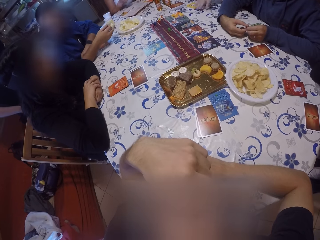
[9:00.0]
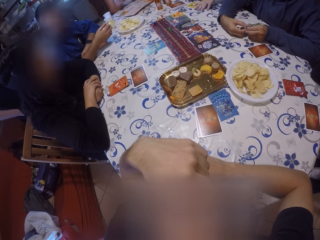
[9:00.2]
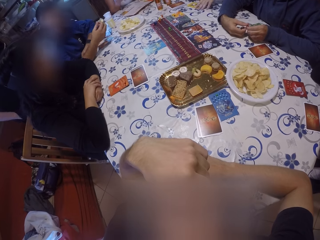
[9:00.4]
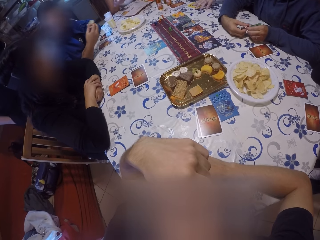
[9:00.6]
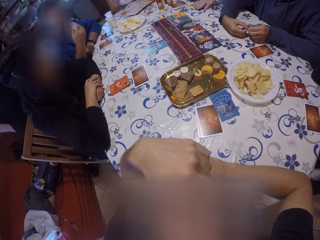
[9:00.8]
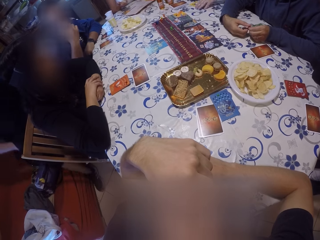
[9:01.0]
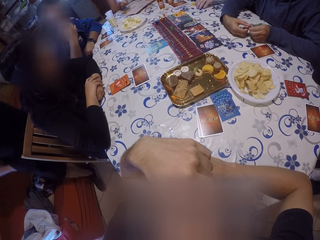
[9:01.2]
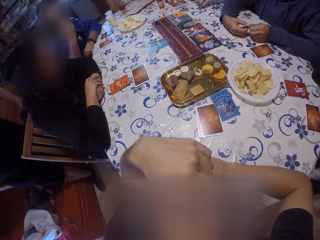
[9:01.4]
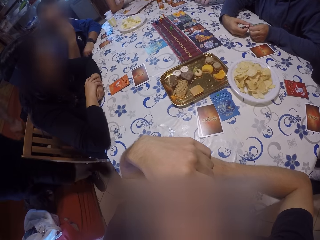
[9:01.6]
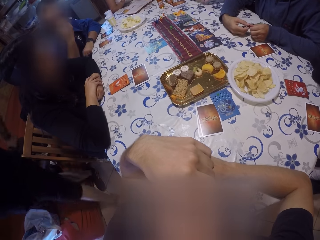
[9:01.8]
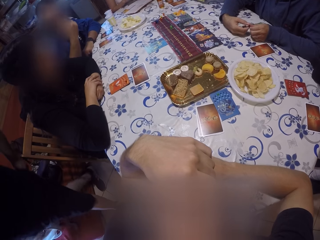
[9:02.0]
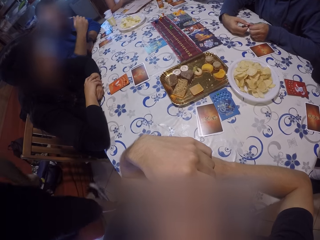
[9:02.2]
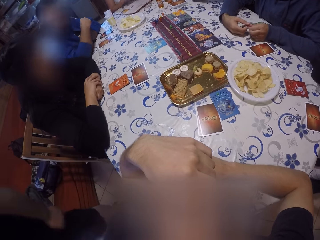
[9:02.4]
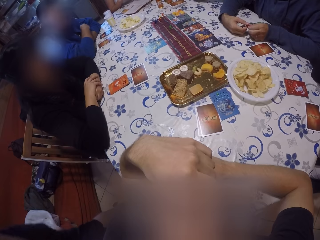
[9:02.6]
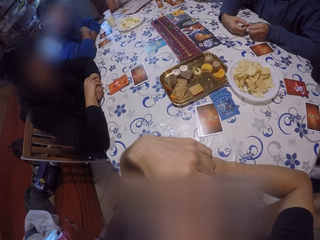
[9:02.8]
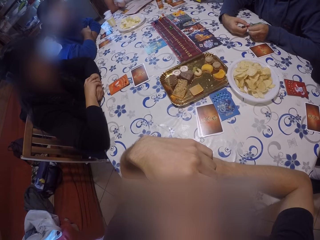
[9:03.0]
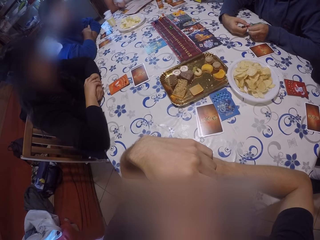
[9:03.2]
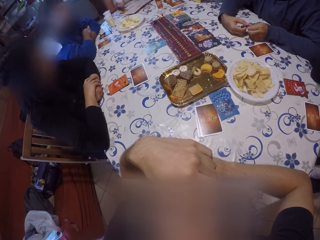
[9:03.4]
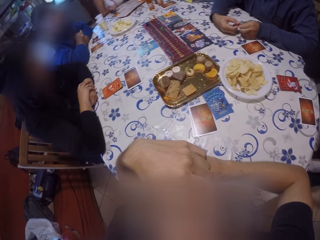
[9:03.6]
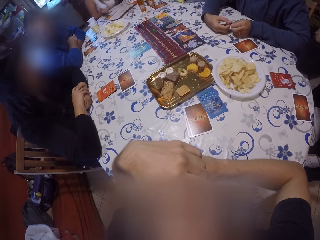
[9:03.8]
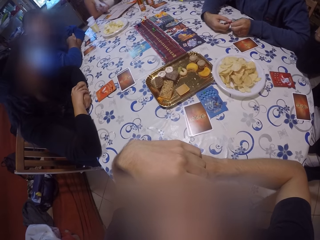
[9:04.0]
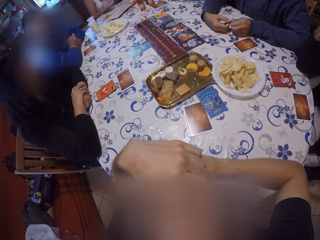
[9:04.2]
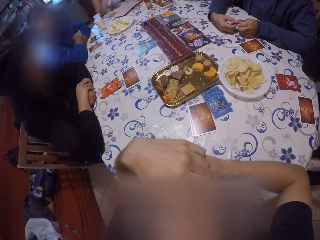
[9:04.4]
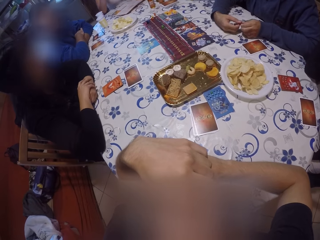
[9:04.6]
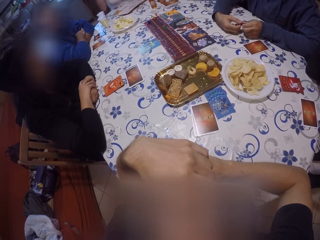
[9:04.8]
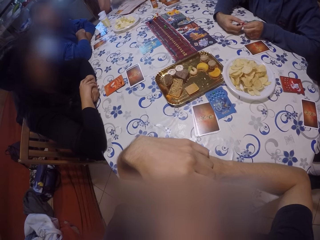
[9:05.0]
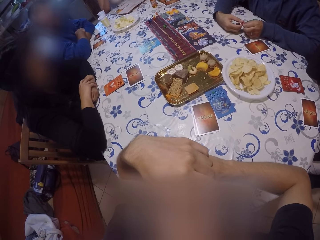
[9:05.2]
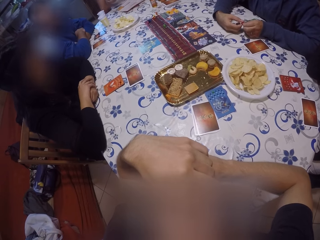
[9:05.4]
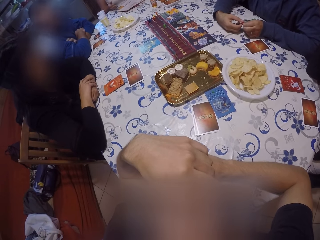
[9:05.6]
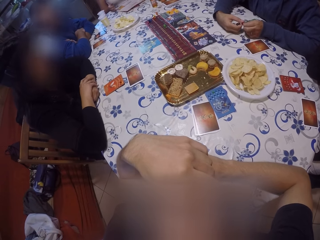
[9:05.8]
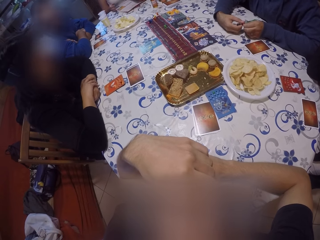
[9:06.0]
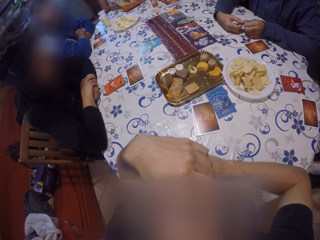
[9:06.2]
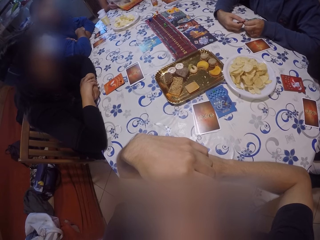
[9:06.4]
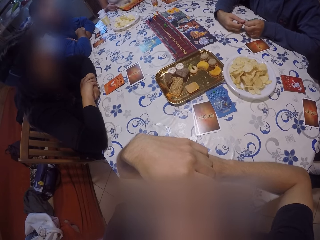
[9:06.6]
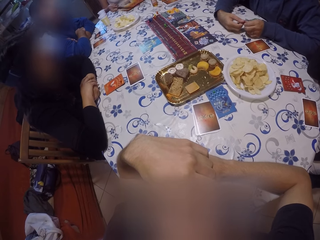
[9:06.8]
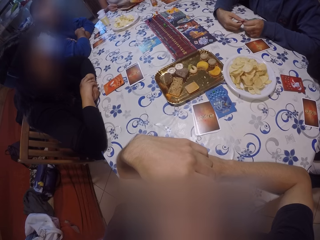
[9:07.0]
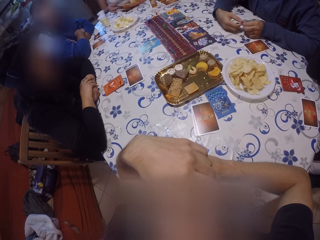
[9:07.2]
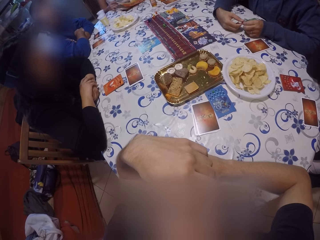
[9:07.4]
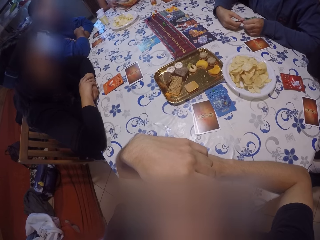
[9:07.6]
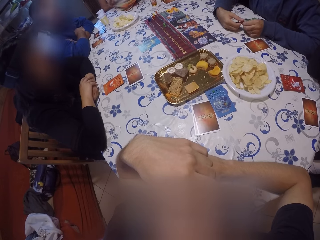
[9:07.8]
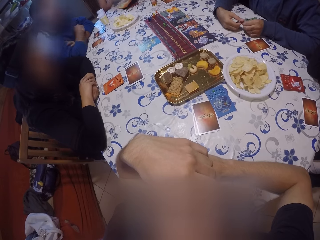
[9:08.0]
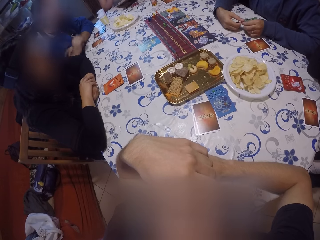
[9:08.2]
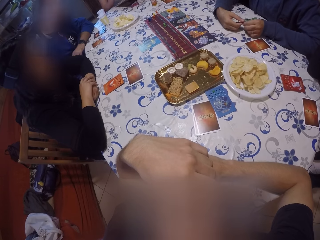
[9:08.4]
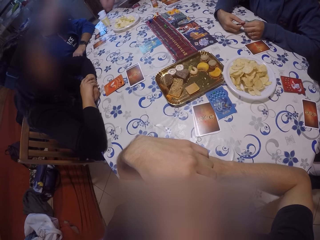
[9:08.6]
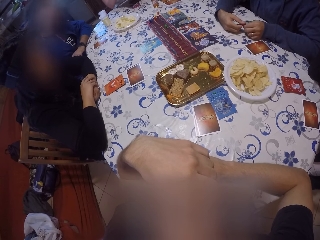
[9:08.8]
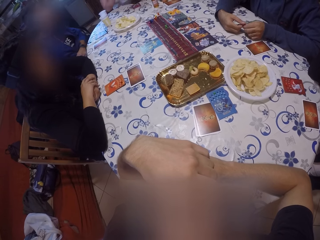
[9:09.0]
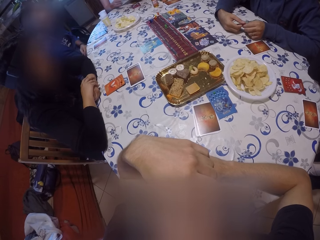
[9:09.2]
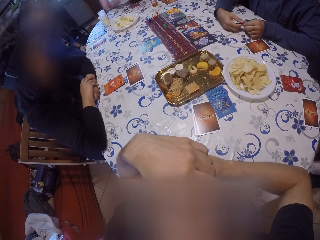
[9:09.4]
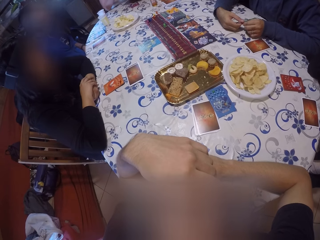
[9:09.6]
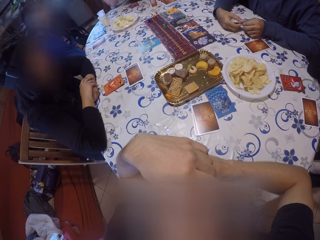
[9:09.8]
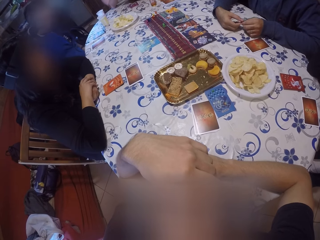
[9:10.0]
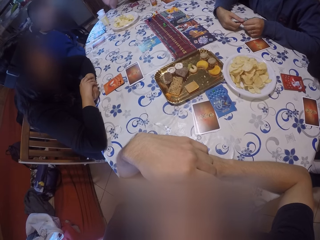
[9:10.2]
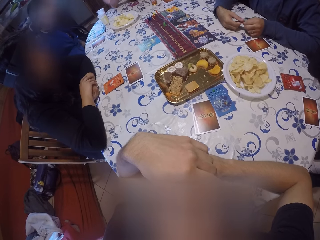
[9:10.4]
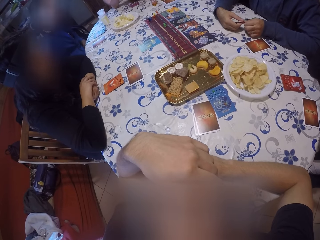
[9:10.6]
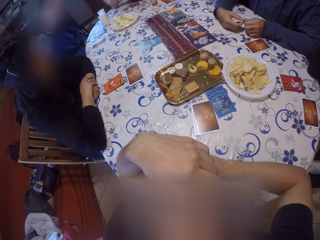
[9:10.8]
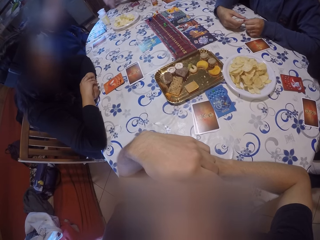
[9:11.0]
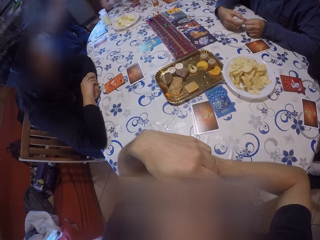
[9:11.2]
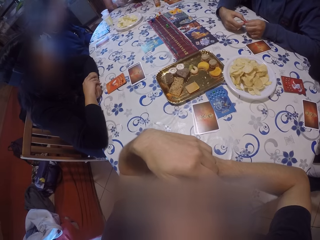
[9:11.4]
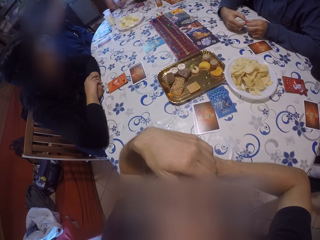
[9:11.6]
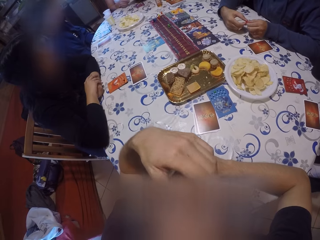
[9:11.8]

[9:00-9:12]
A man eats the chip in his right hand. The camera wearer looks at the card game.

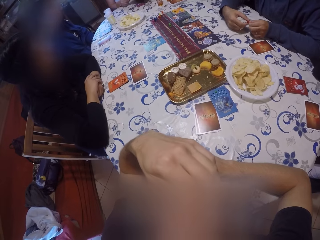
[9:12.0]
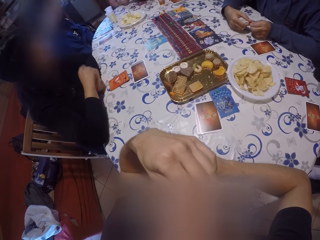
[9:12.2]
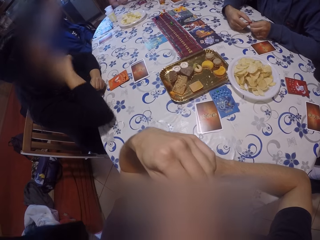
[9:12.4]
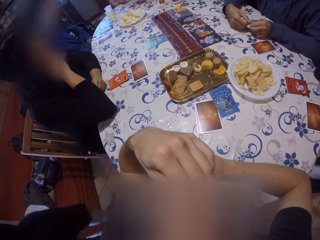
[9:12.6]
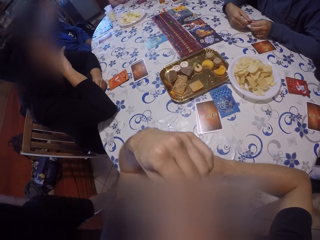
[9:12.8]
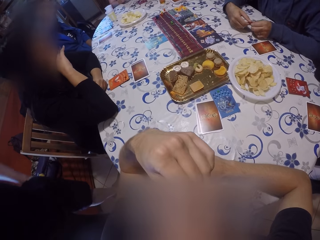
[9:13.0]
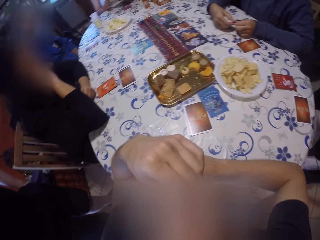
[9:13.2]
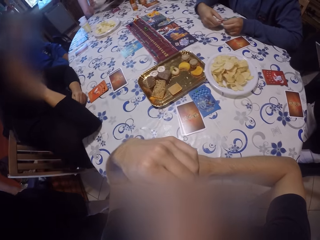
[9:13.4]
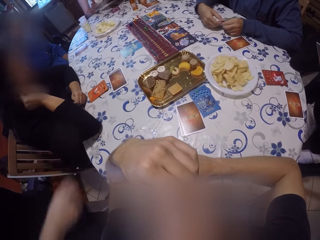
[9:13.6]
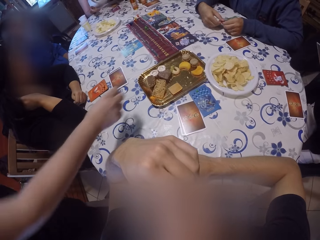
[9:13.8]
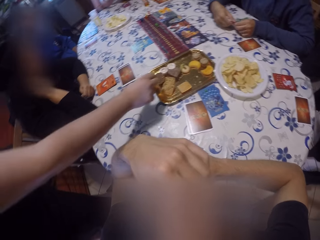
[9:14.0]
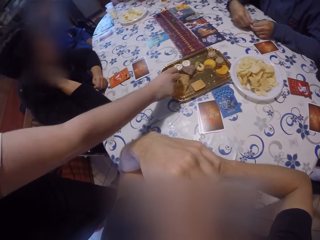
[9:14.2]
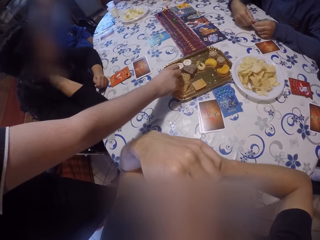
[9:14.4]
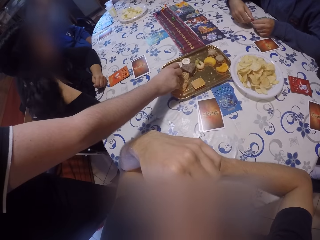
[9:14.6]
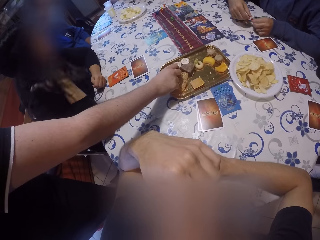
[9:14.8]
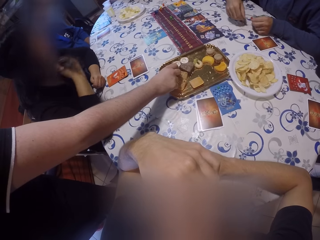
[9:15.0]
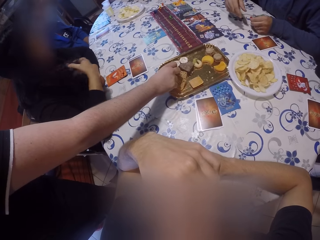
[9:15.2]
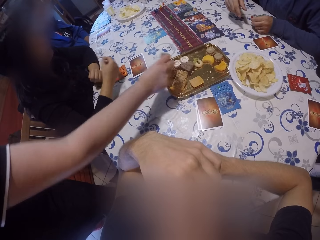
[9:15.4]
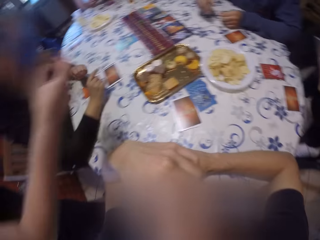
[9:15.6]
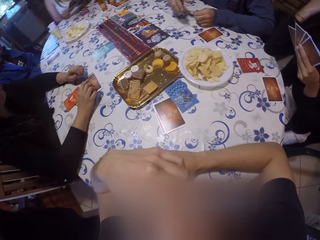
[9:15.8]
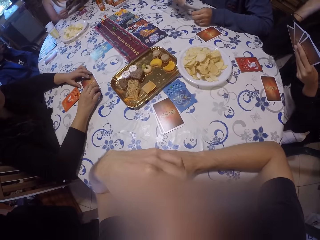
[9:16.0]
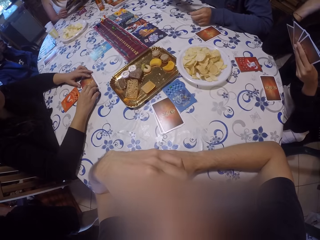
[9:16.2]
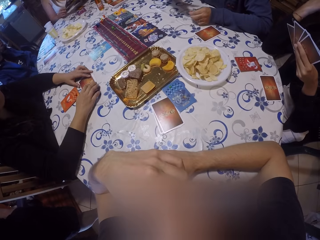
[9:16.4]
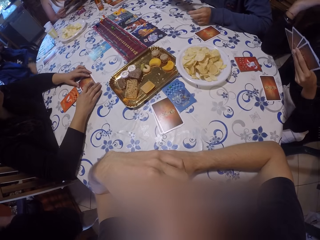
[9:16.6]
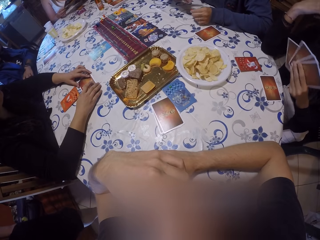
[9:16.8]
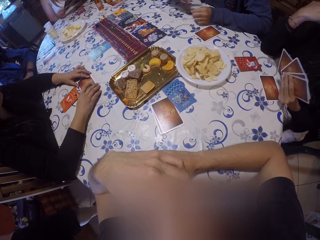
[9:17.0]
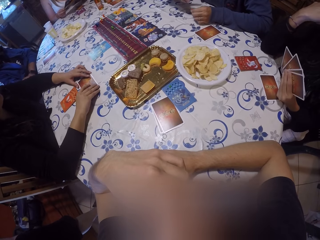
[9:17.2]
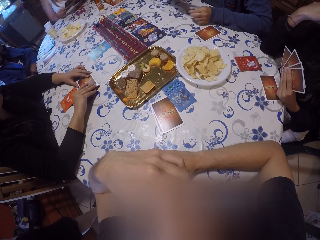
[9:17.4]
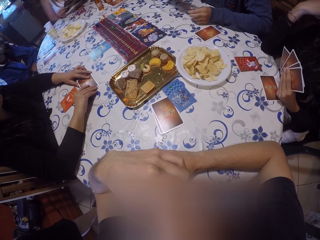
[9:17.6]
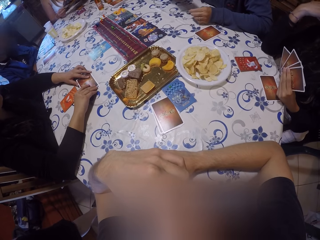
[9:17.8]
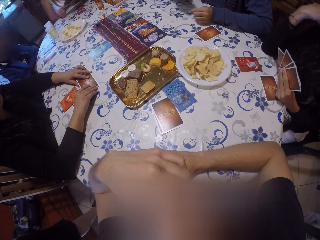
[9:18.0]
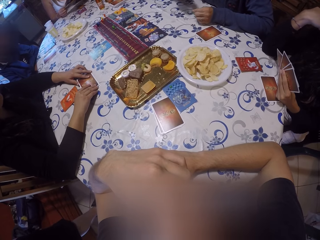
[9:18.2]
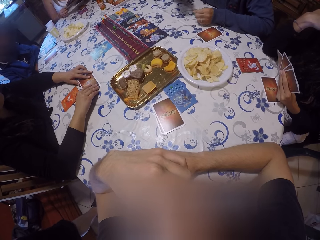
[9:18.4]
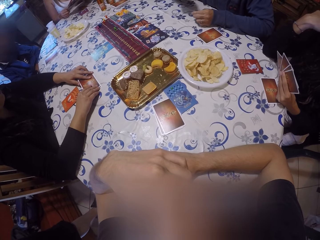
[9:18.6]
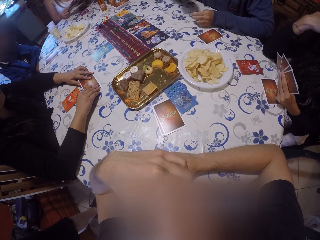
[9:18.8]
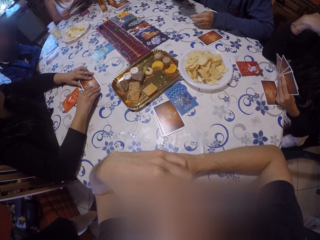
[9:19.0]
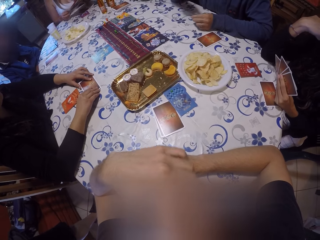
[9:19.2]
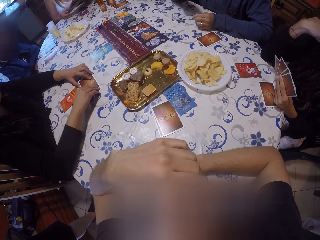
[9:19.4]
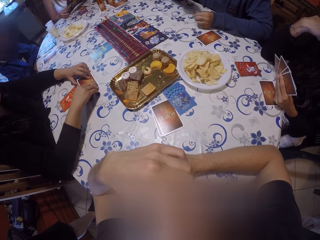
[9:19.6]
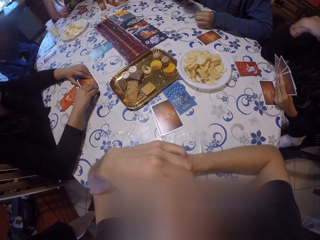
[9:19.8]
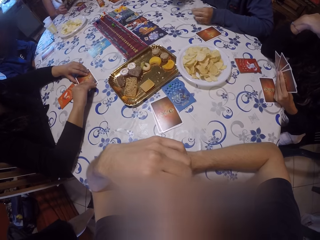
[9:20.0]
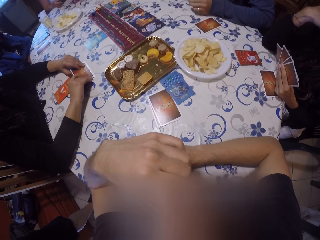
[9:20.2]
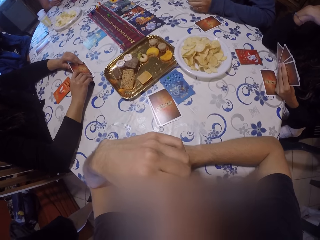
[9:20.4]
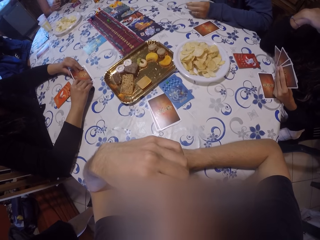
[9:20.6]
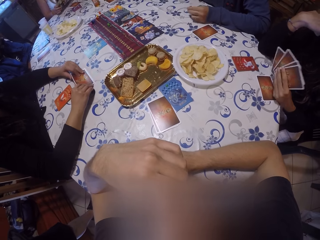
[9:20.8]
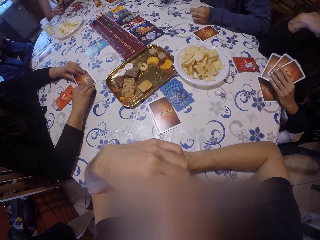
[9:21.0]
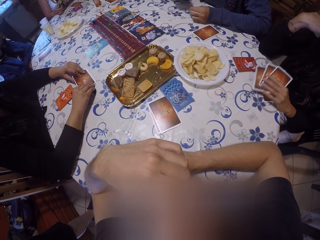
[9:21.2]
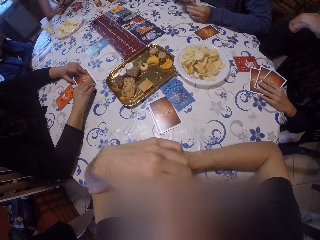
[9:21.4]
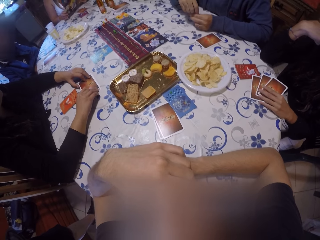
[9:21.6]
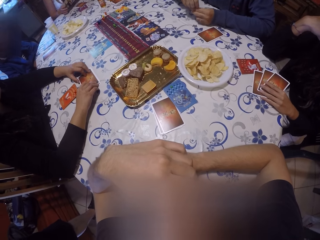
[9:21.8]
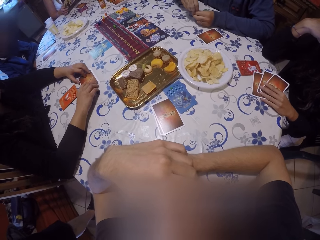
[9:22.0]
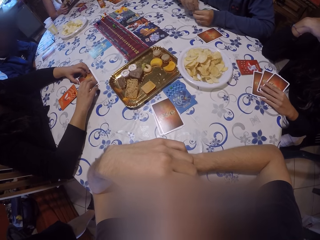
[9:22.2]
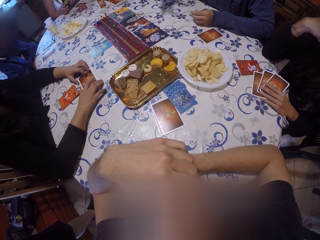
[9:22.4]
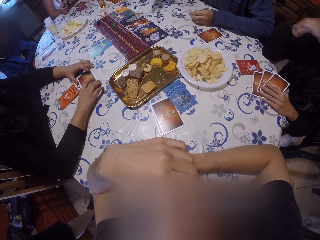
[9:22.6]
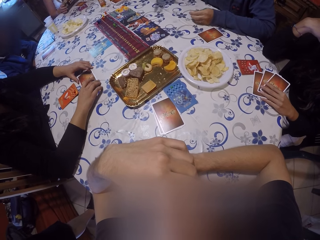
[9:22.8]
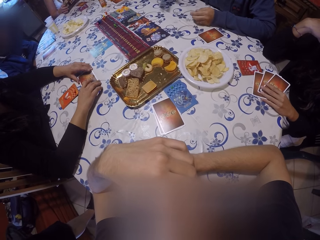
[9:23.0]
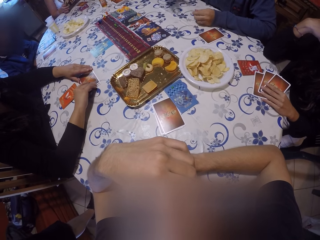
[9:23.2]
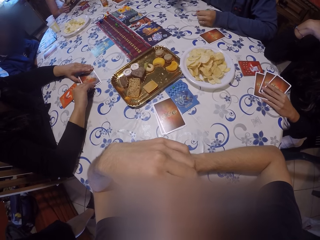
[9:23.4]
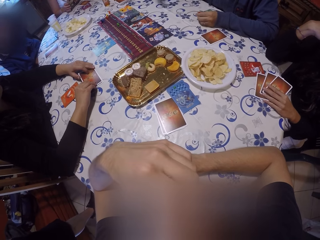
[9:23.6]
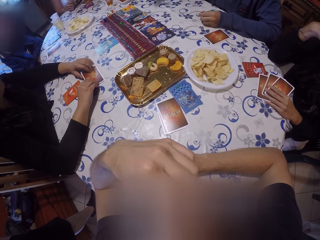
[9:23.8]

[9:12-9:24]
A woman picks a cookie from the tray of cookies on the table with her right hand. Another woman adjusts cards on the table with both hands. The other woman places her hands on the cards. A man holds the cards with both hands.
